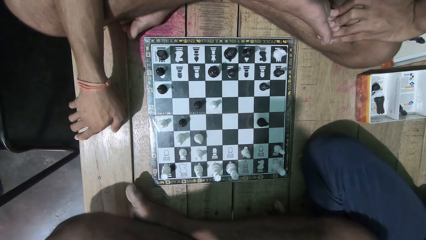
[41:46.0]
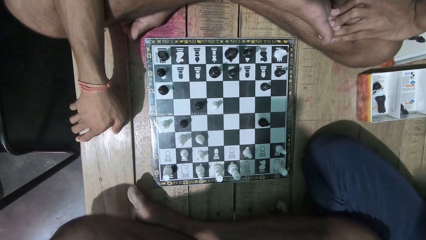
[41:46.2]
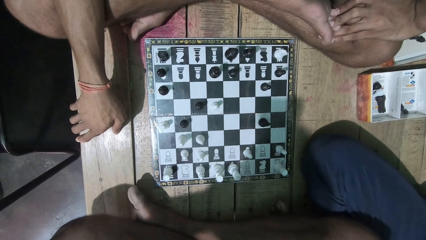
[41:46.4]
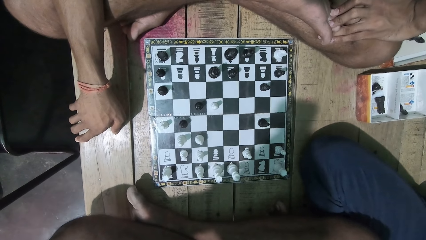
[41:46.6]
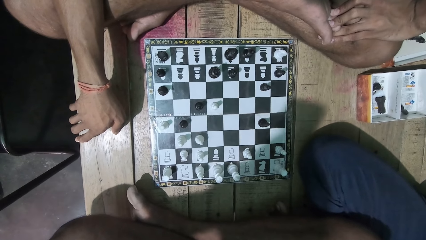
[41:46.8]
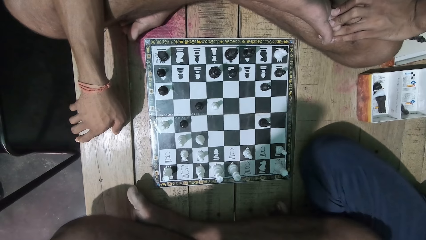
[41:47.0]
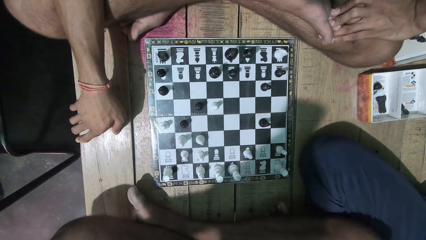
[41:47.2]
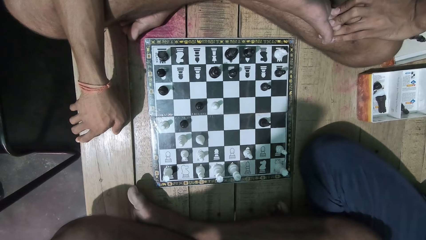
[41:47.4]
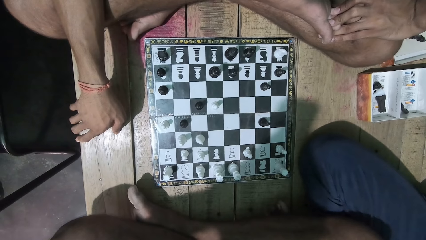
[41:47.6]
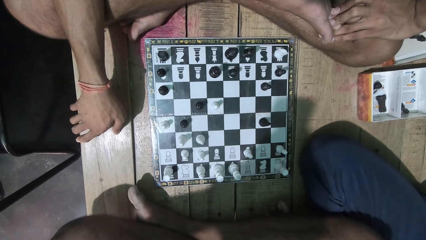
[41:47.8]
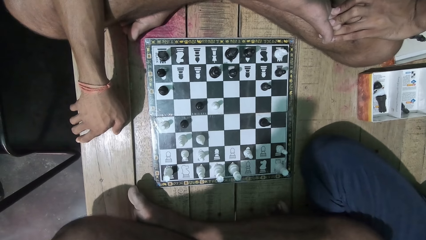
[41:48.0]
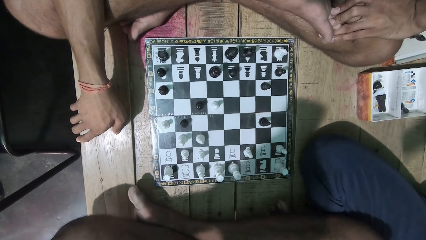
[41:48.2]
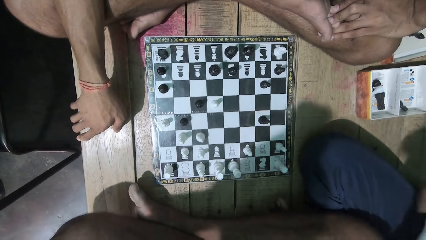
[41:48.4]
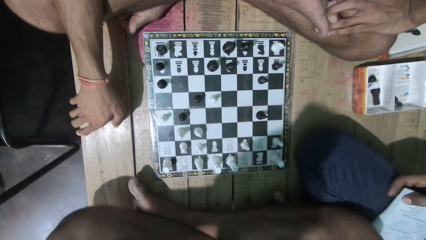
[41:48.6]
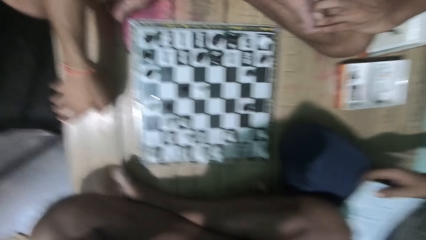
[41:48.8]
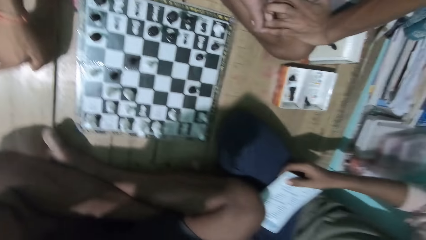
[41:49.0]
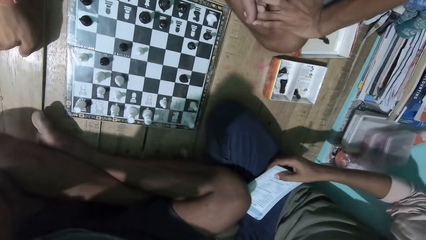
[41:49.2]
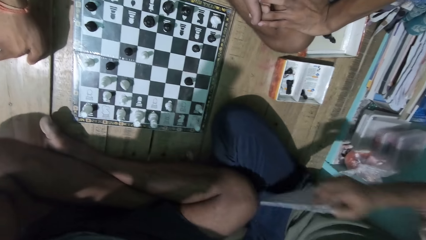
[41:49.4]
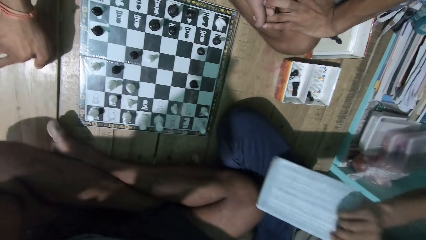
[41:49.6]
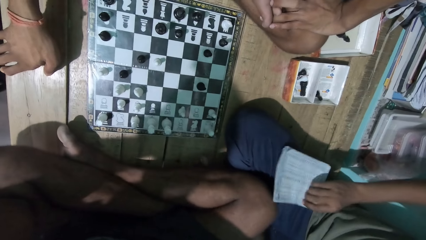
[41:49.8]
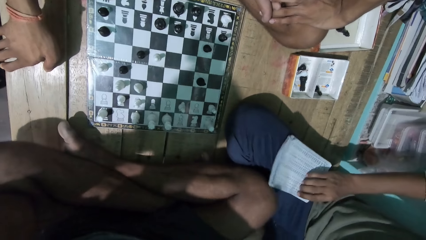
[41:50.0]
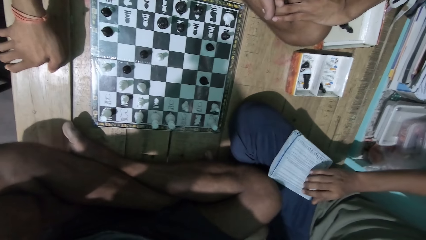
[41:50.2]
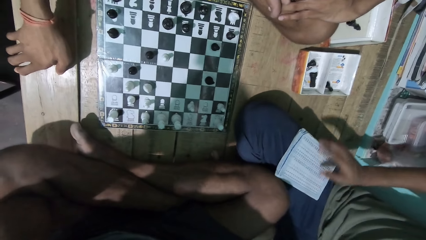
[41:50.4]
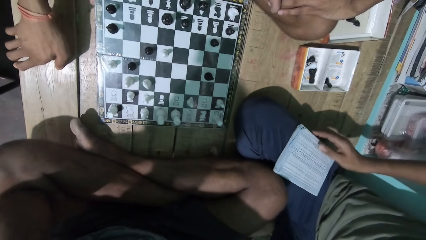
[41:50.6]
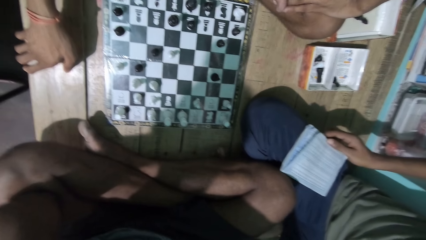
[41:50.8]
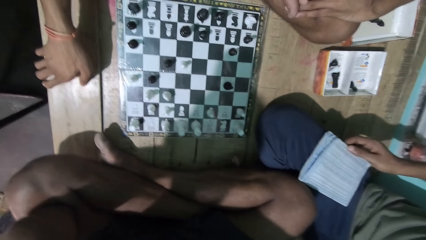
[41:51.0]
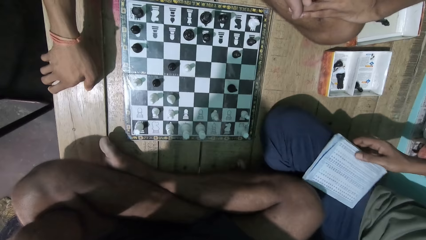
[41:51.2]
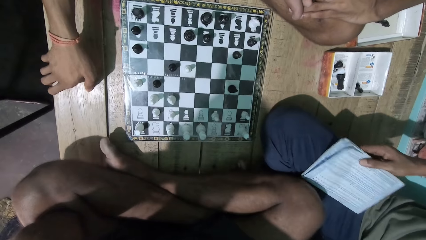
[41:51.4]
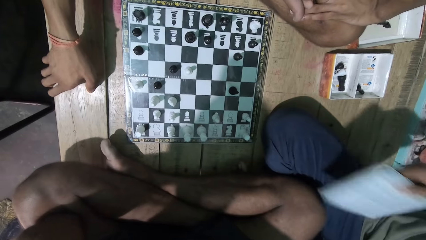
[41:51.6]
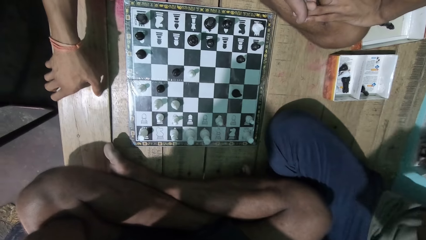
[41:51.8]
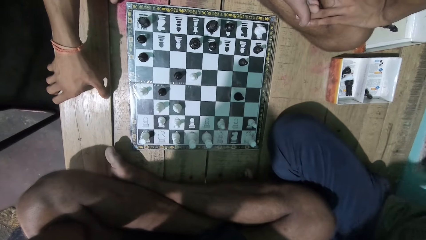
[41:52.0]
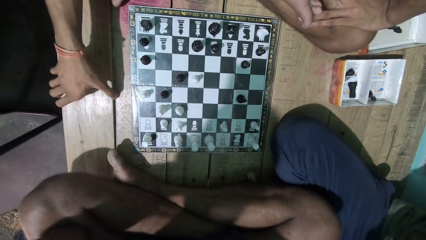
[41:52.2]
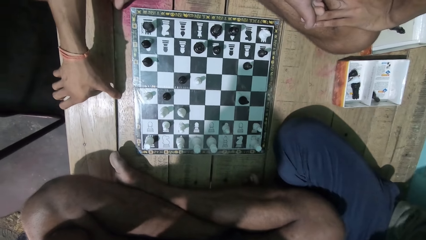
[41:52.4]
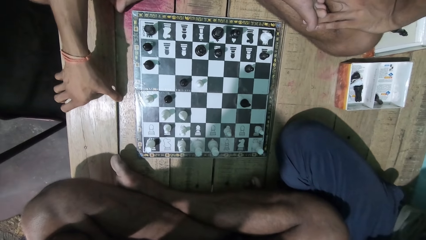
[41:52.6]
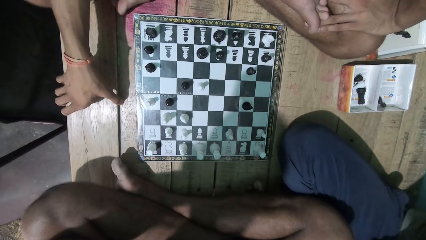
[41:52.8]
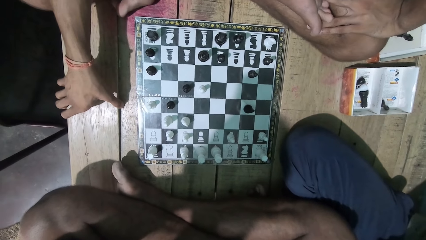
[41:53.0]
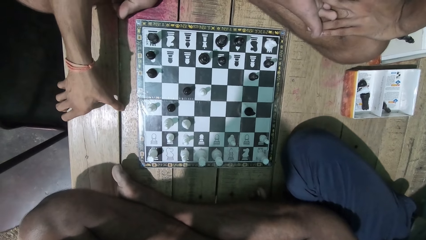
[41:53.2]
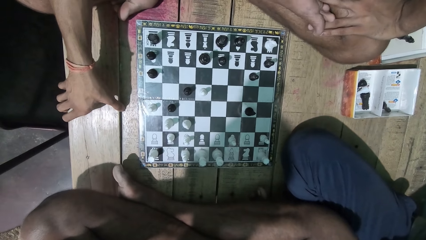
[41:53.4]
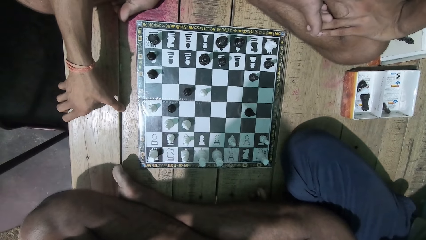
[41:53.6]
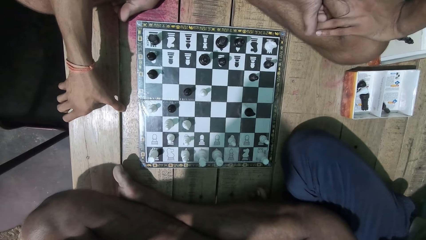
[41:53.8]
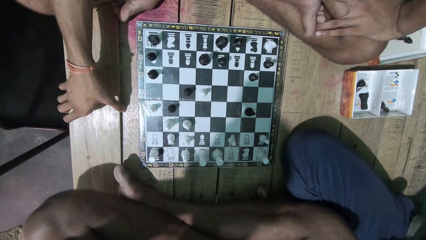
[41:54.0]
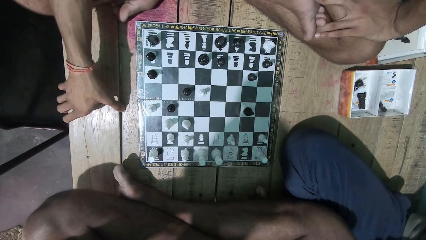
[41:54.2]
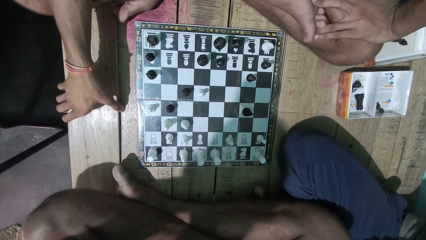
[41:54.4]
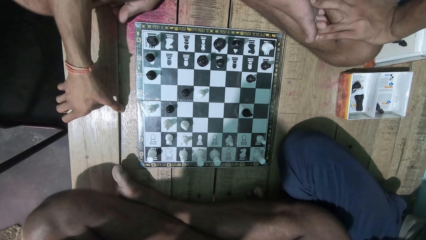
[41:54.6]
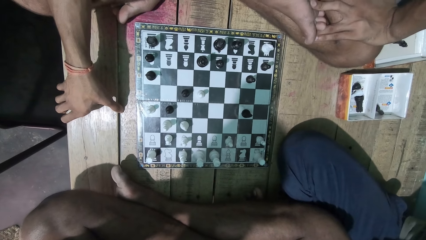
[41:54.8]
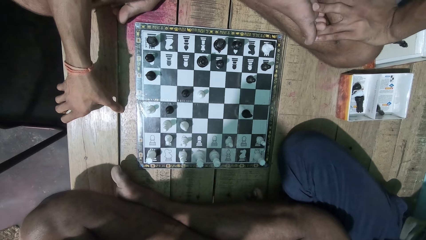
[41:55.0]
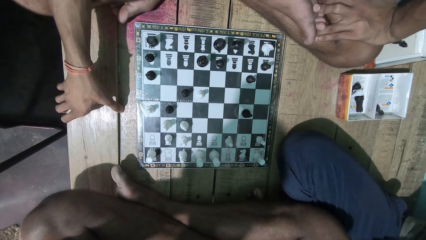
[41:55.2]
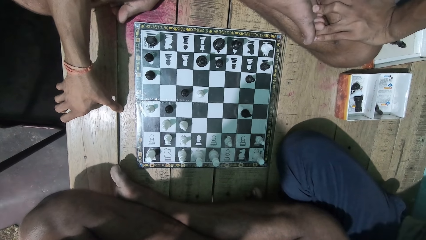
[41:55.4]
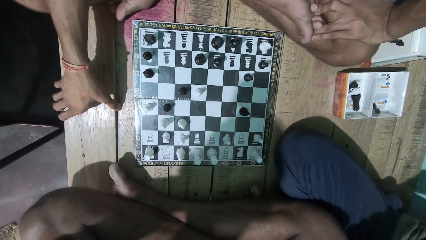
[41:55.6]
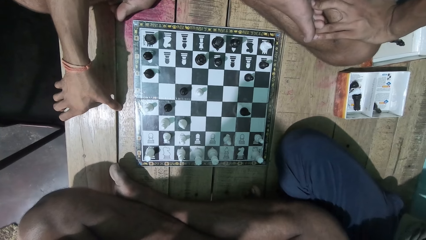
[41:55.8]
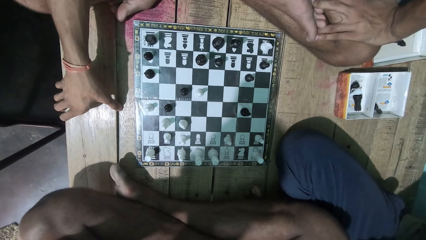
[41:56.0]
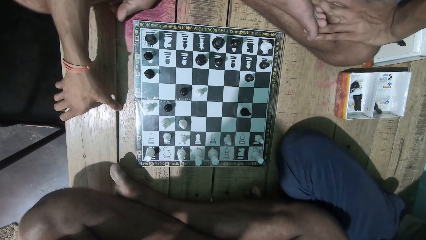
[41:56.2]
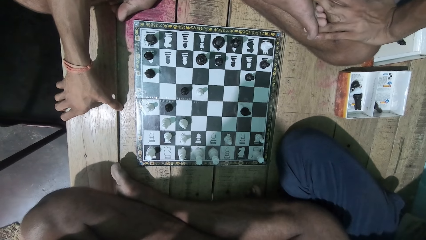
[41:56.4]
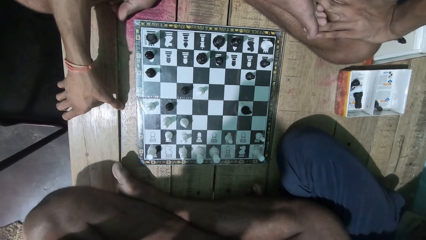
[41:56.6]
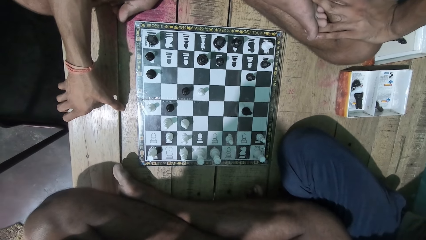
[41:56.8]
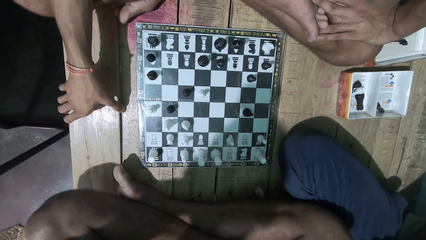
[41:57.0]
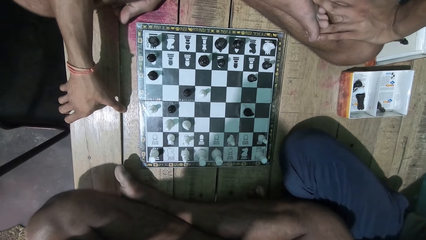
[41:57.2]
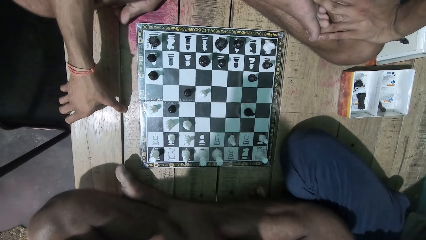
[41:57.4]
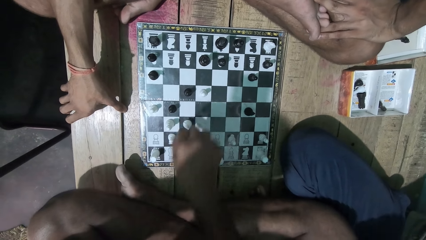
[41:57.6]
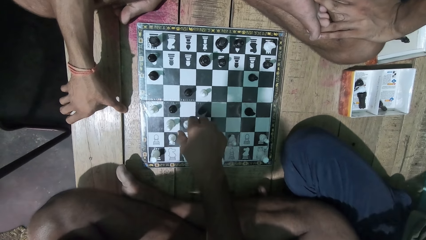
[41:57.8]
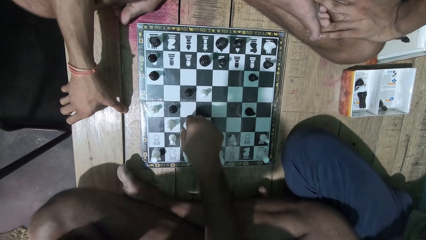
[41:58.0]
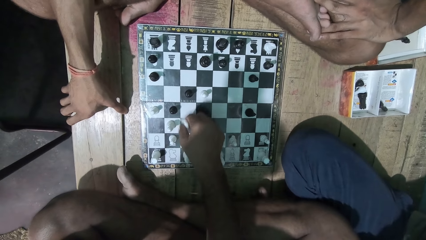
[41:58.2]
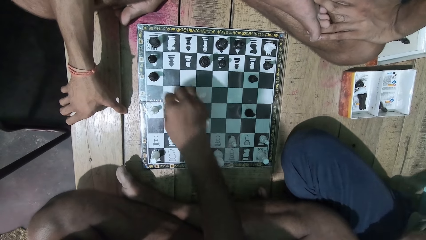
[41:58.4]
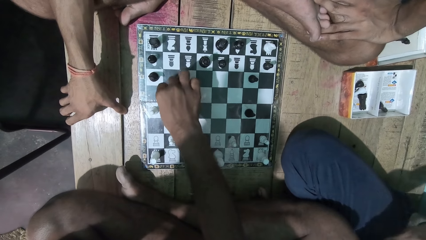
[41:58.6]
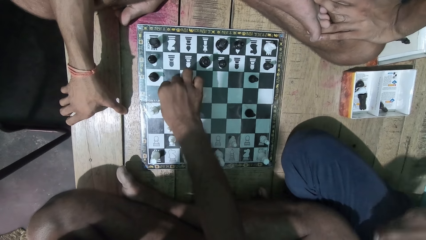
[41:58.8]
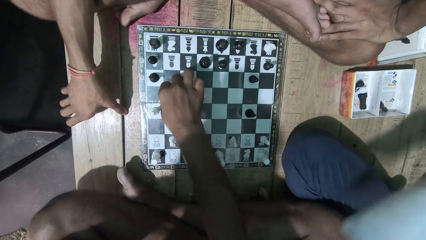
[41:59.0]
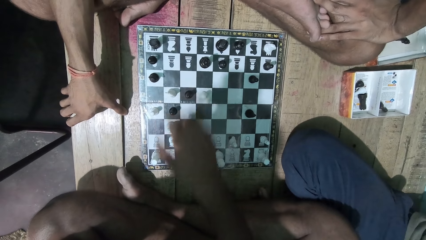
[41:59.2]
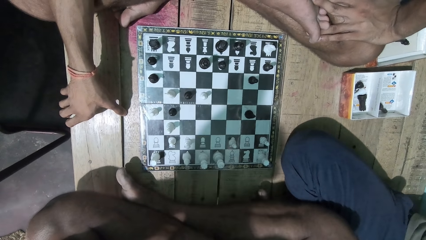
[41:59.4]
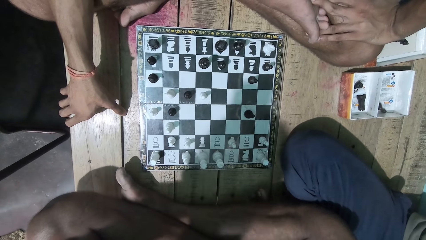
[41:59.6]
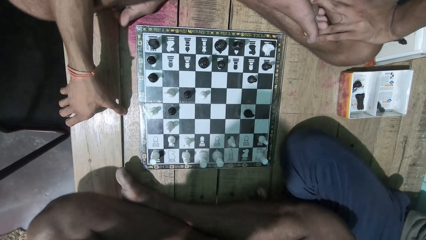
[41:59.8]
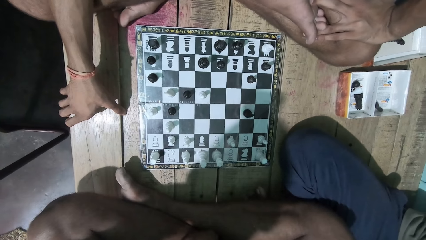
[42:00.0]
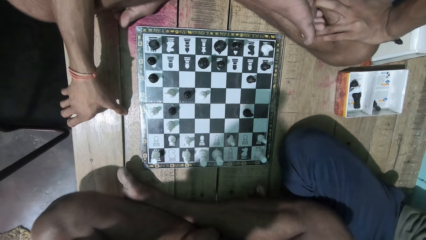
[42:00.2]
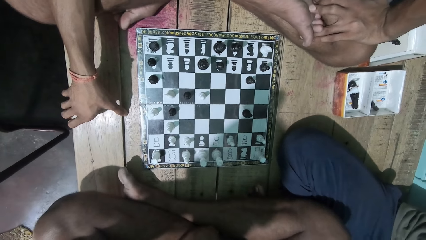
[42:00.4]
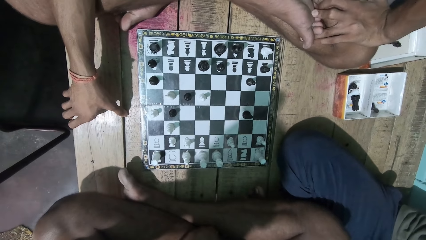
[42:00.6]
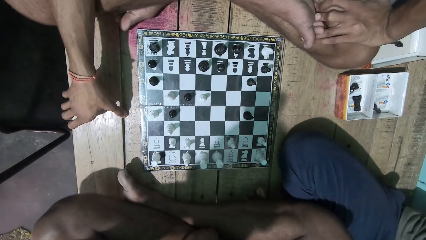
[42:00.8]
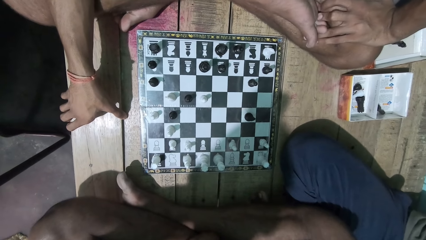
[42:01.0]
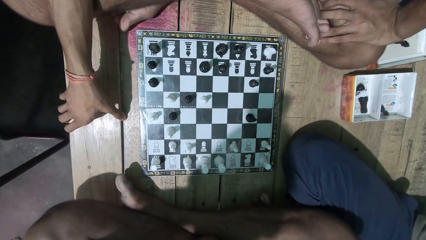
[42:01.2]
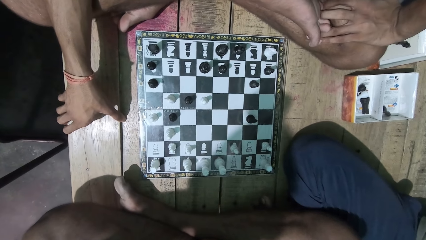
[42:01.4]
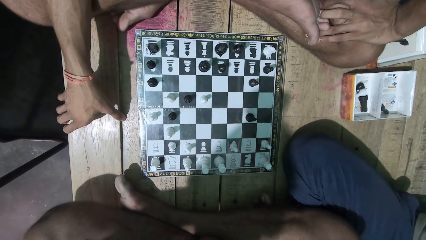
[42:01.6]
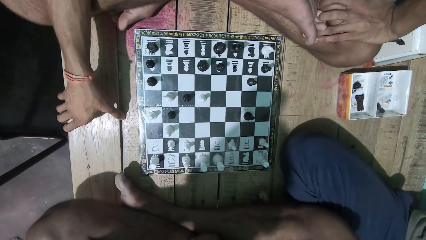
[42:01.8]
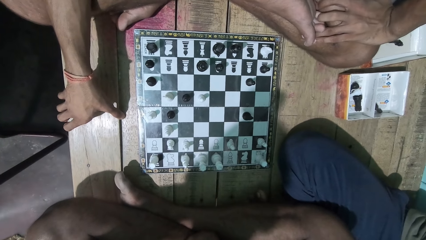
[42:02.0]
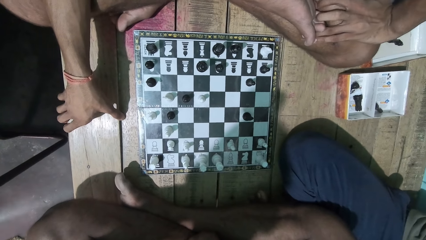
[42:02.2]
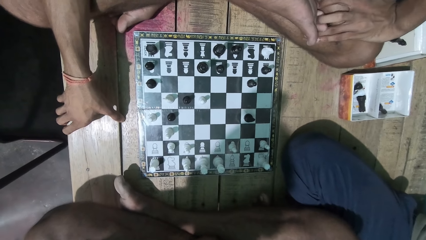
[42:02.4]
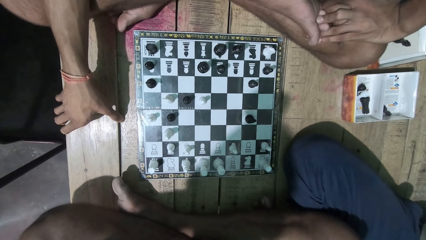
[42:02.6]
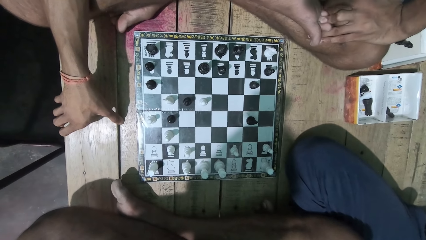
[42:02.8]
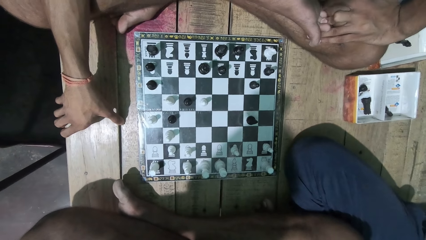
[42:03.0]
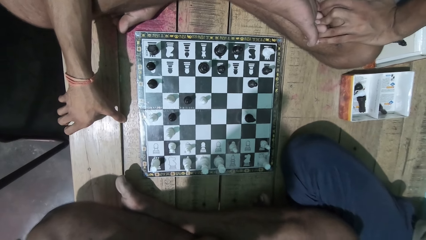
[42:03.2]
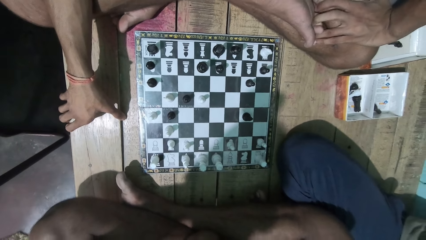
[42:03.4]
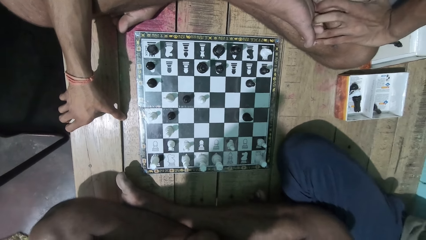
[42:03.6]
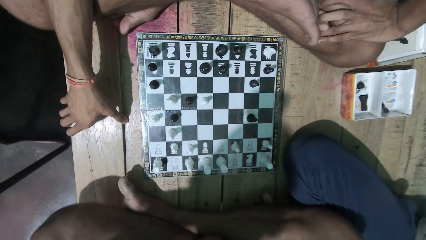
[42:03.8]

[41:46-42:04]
A man picks up the book. The camera wearer looks at the game with another man. They play the chess game. The other man plays the chess game.
